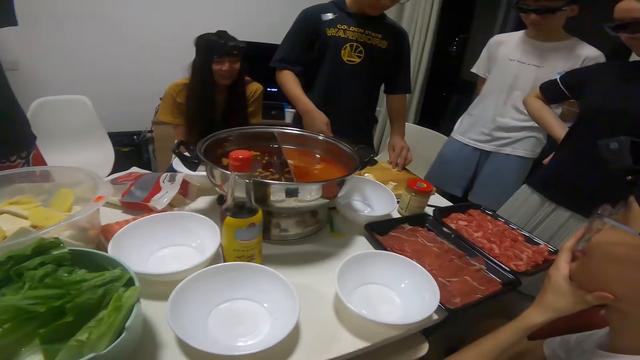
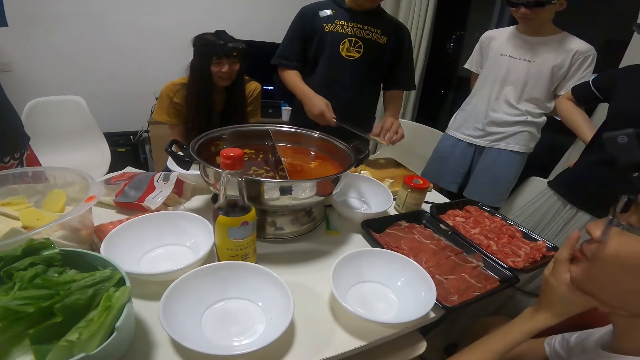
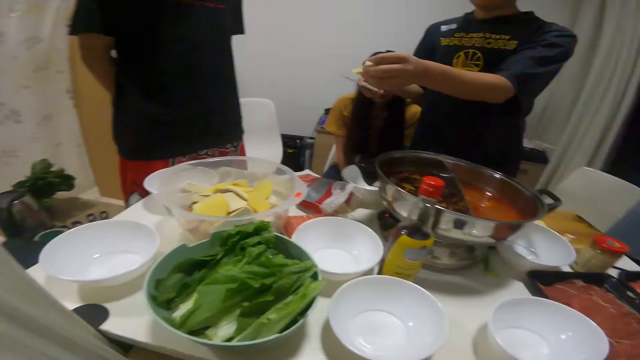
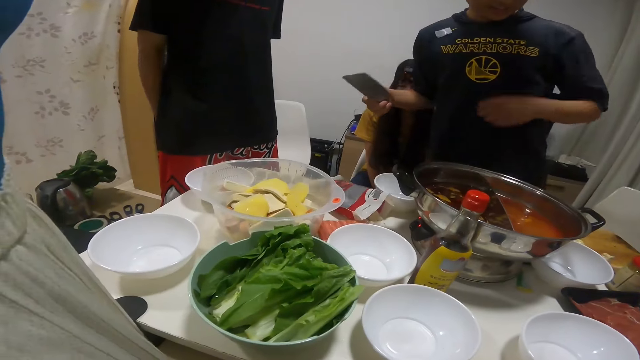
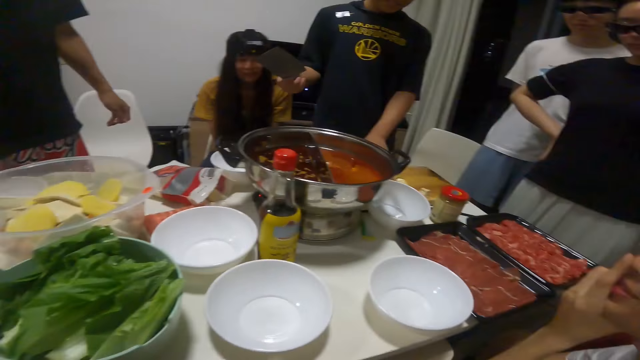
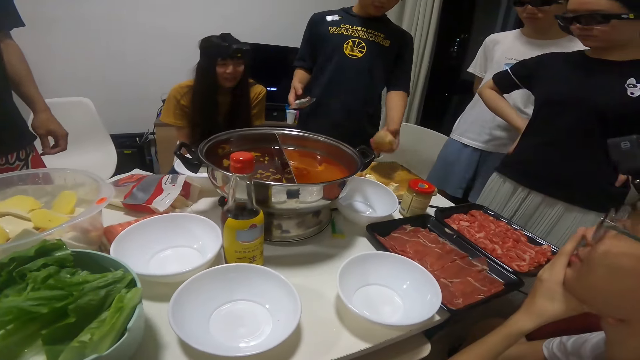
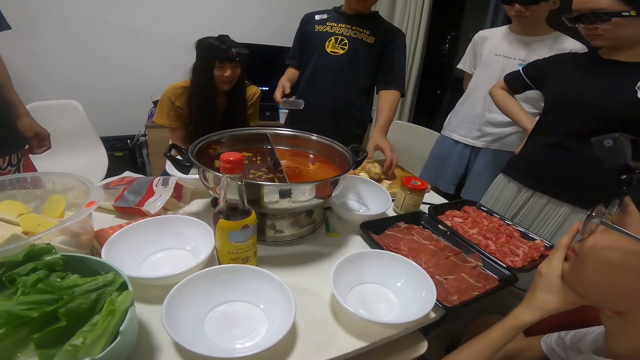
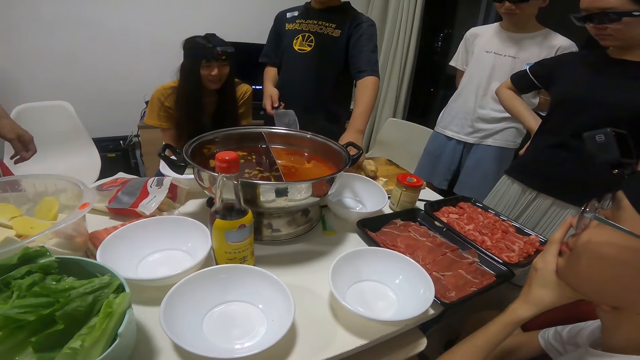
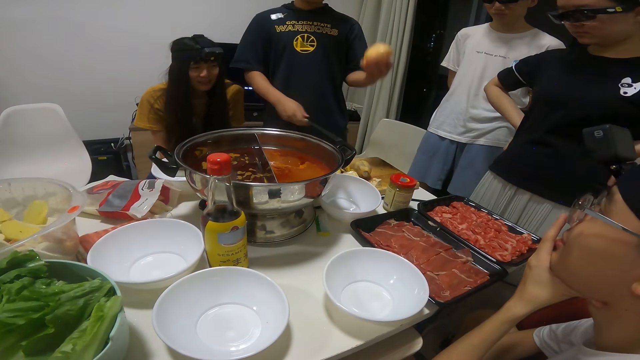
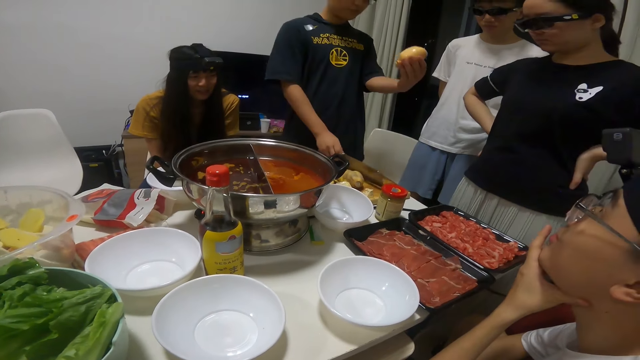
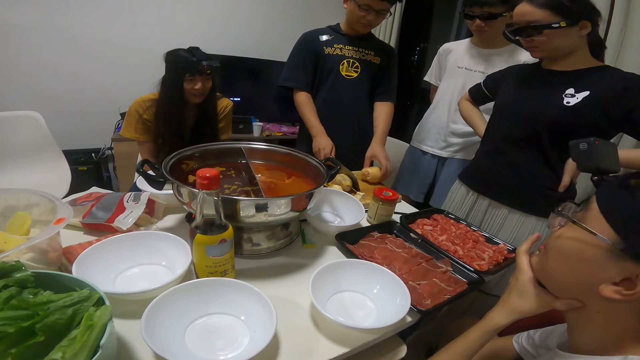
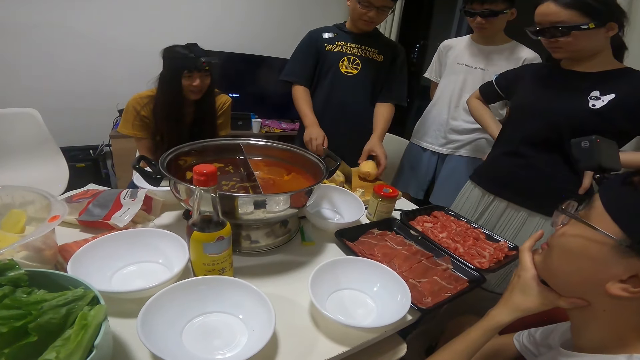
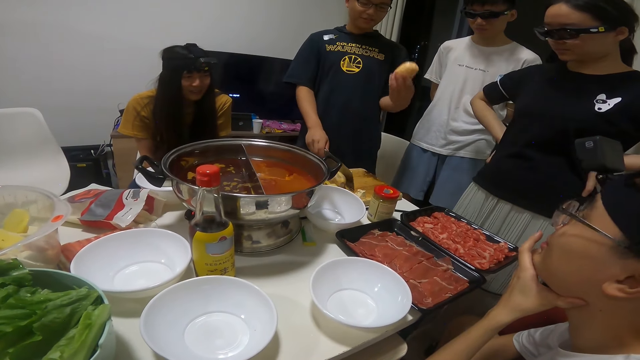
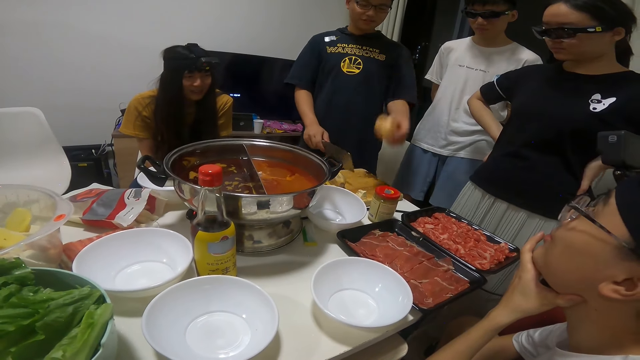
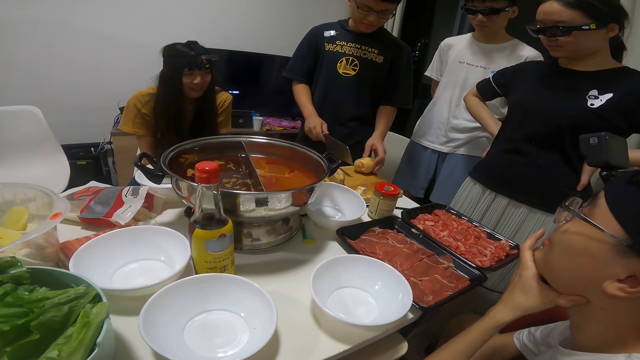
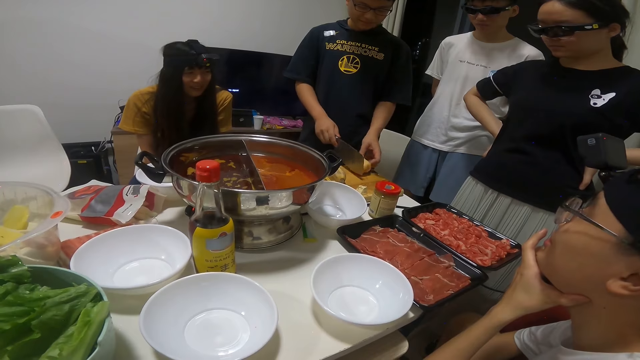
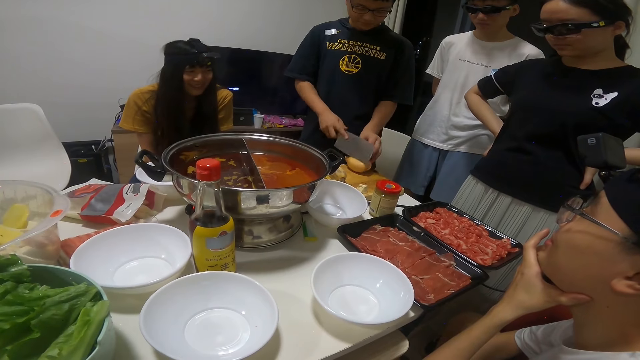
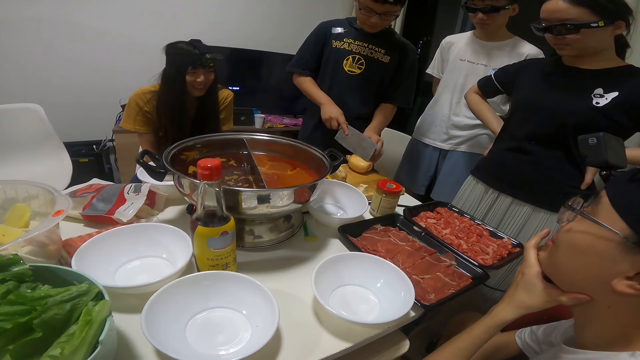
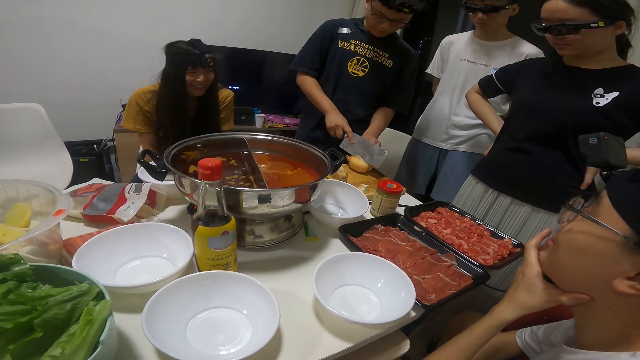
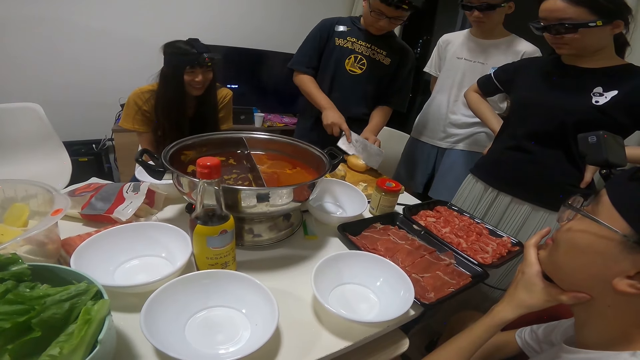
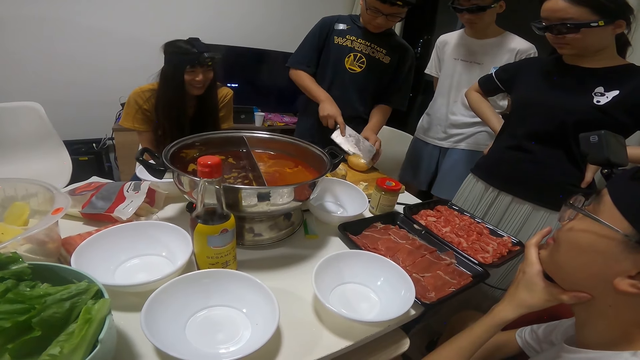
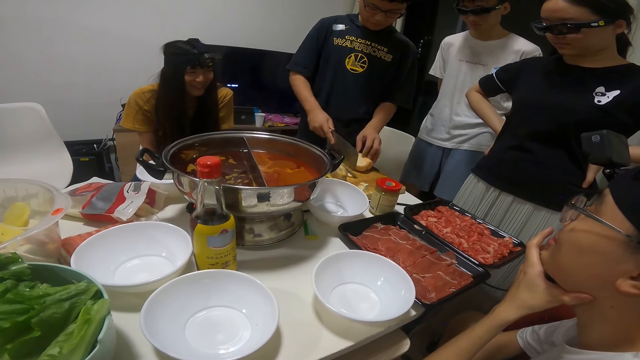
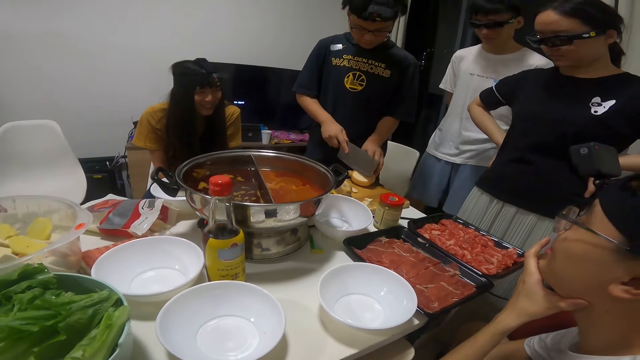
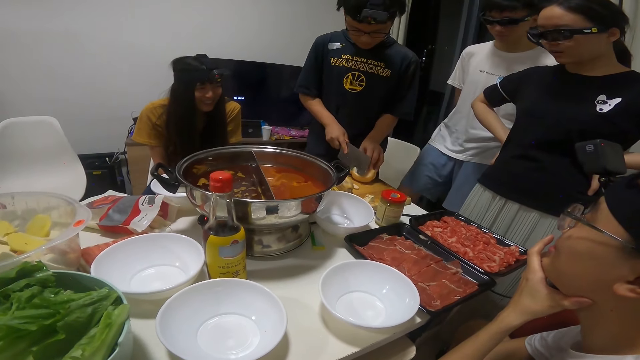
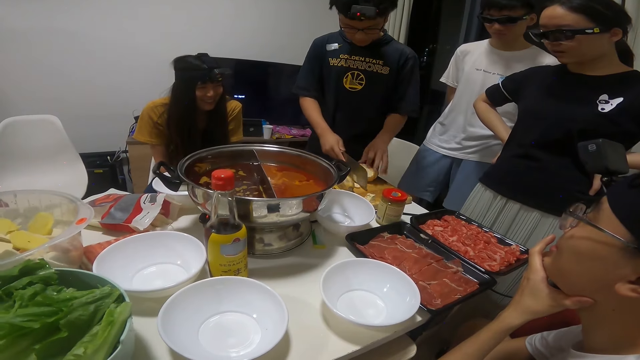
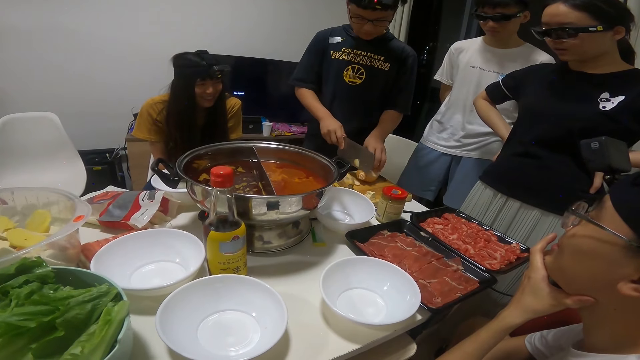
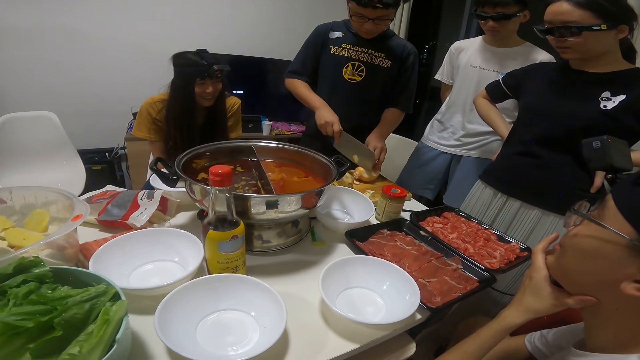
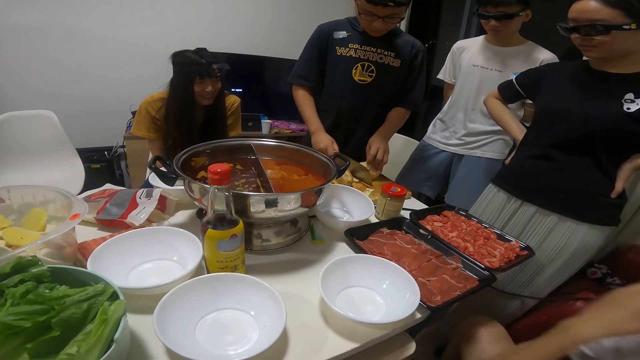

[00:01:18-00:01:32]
The man puts a chopped potato on the knife with his right hand. The man takes the chopped potato with the knife in his left hand. The man drops the chopped potato in the bowl of food. The man takes a lump of fried lotus in his right hand. The man drops the lump of fried lotus on the chopping board. The man takes another lump of fried lotus in his right hand. The man drops the other lump of fried lotus on the chopping board. The man picks up the lump of fried lotus with his right hand. The man drops the lump of fried lotus on the chopping board. The man cuts the lump of fried lotus with the knife.

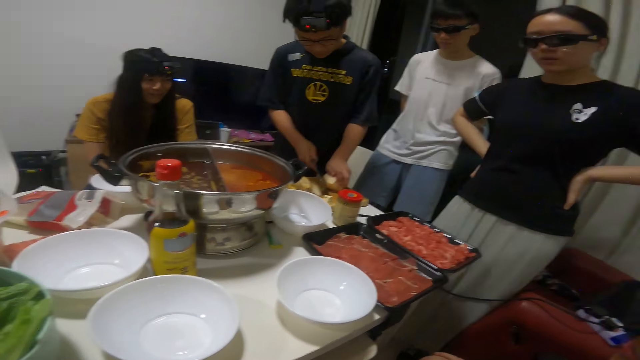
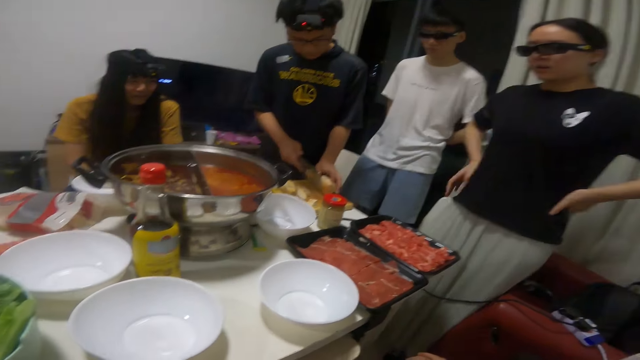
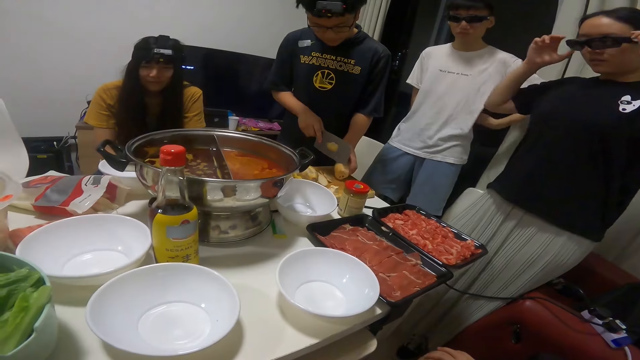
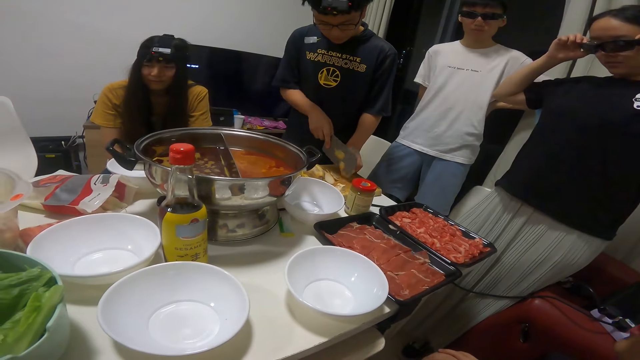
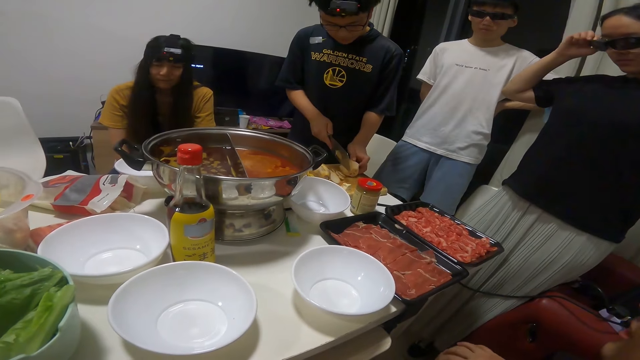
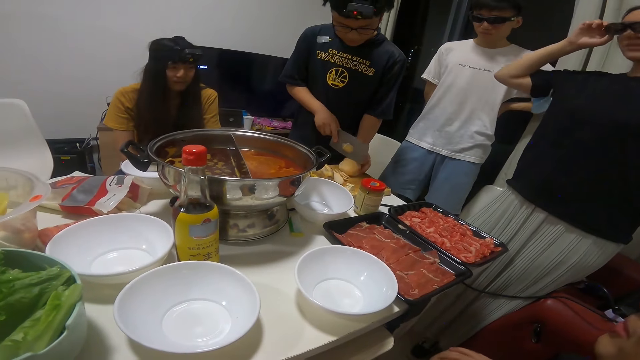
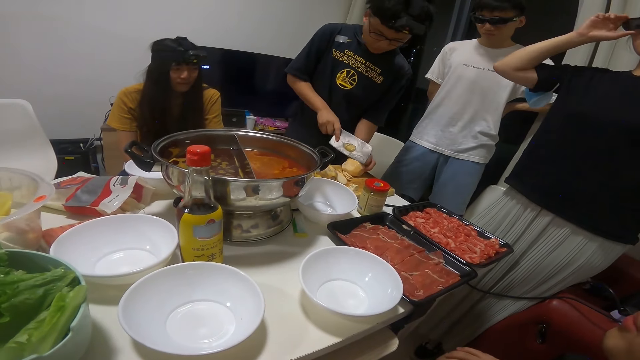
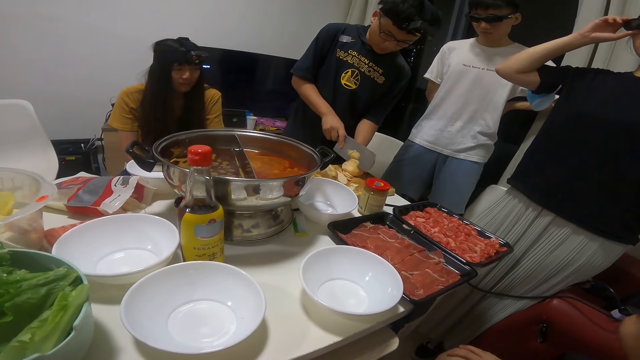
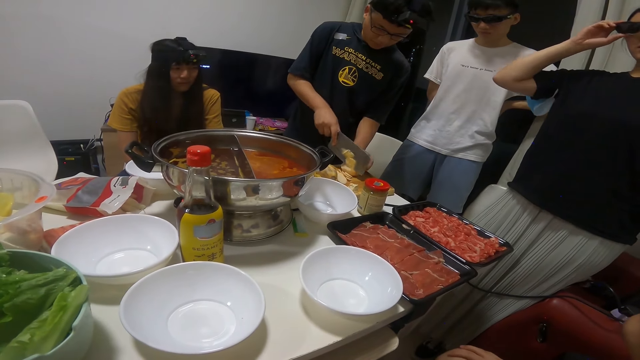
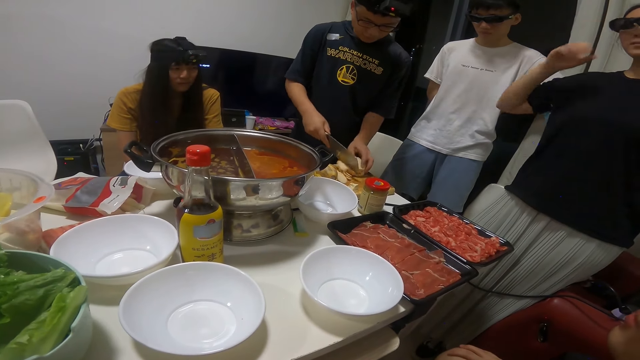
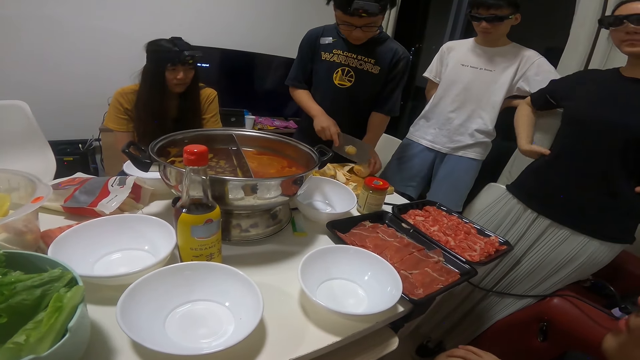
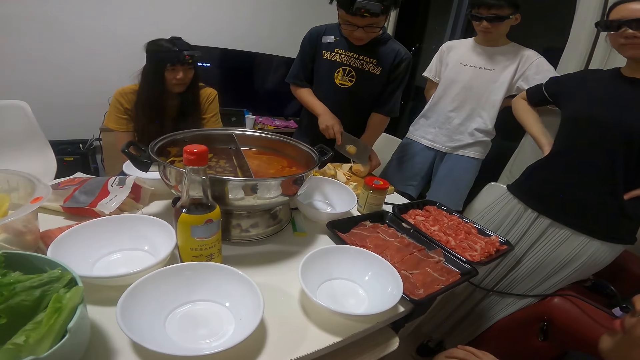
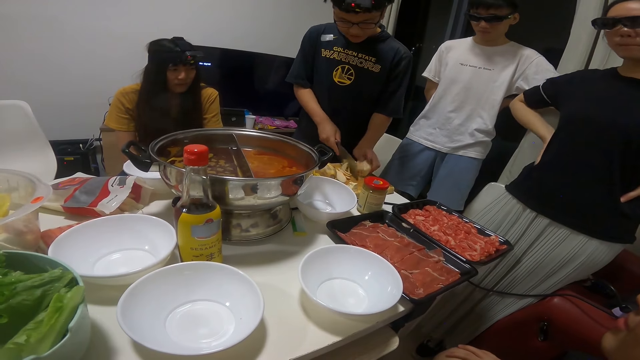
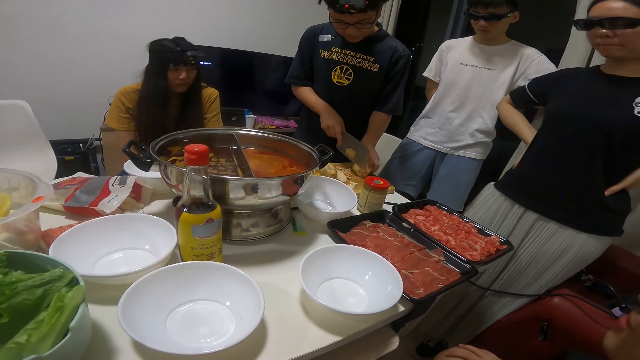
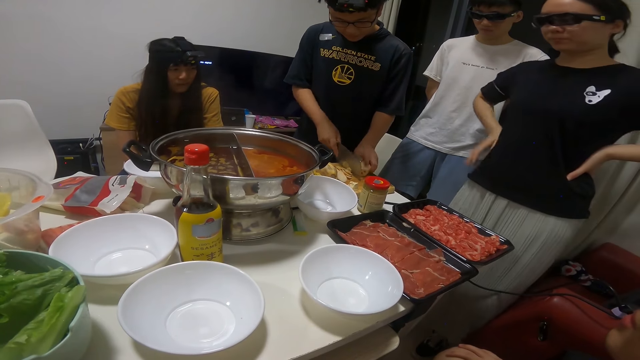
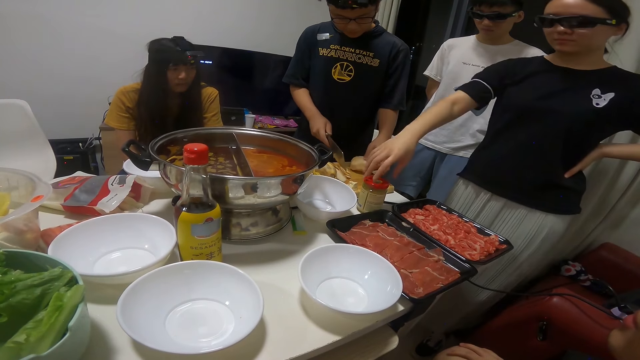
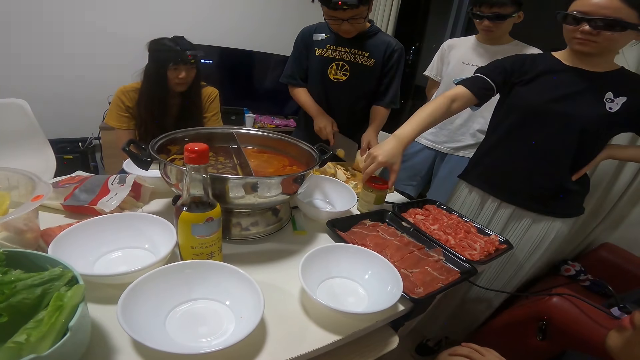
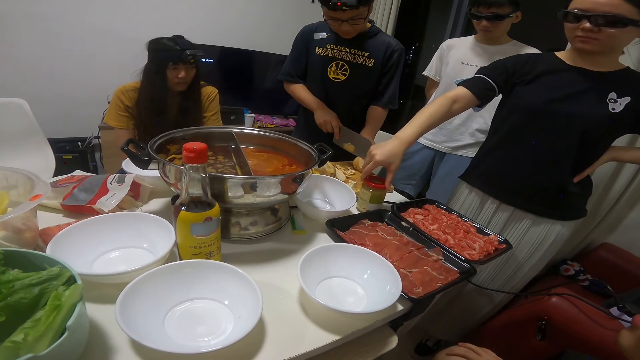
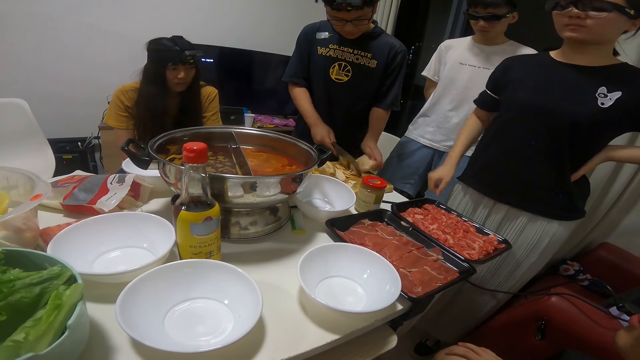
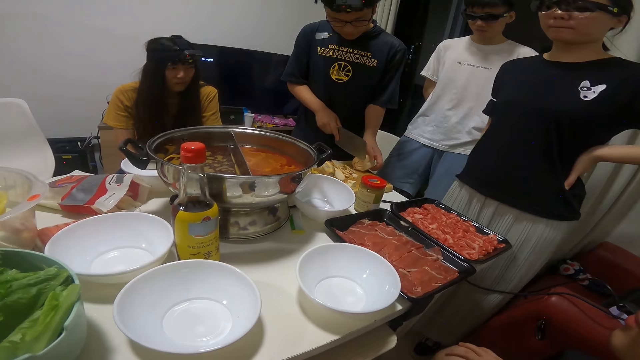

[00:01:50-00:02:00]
The woman adjusts her camera with both hands. The woman turns a bottle on the table with her left hand.
